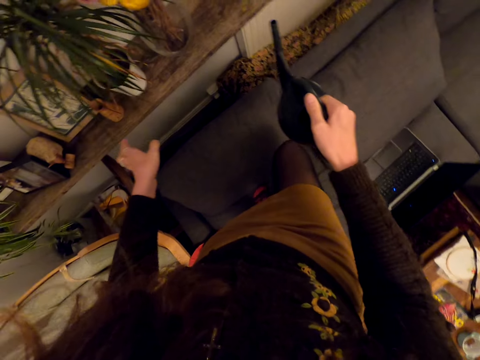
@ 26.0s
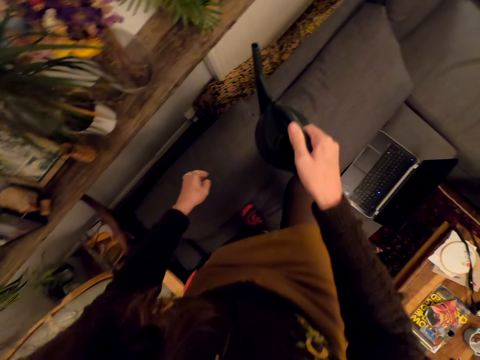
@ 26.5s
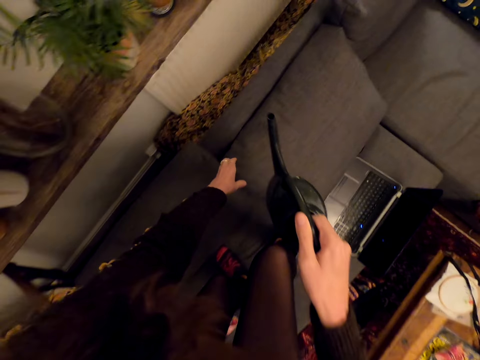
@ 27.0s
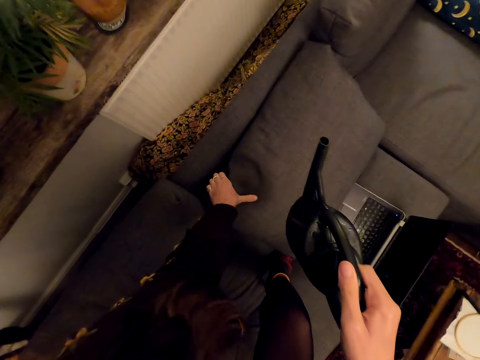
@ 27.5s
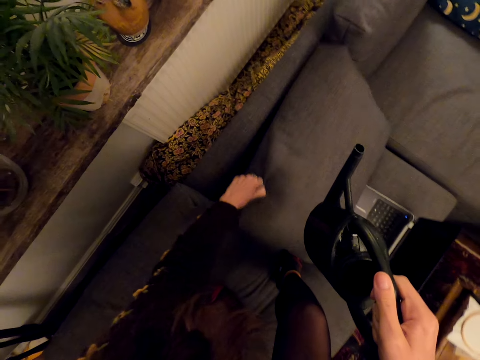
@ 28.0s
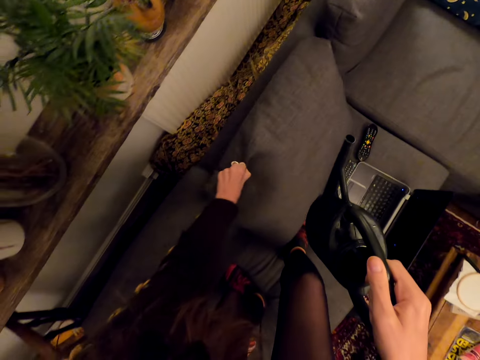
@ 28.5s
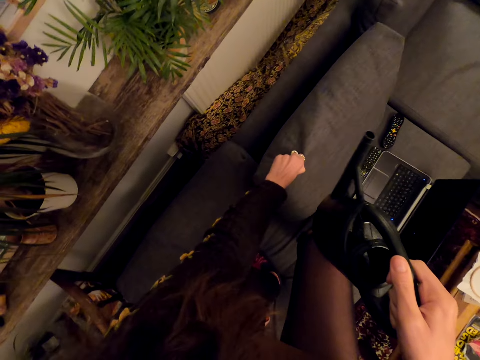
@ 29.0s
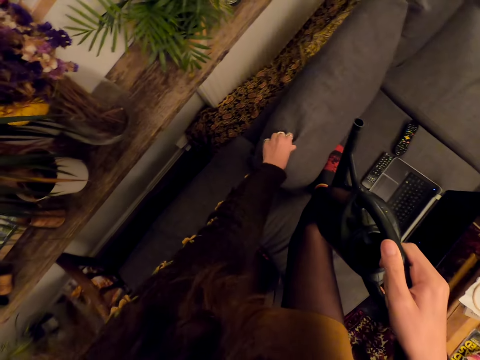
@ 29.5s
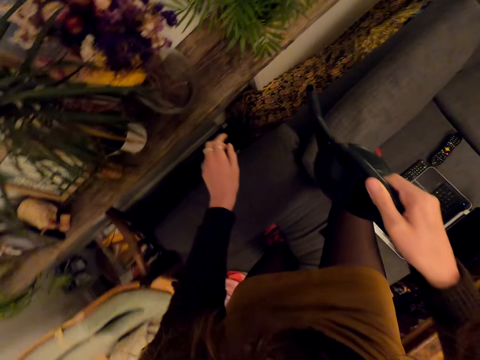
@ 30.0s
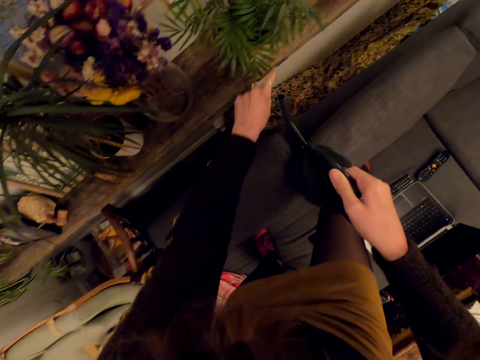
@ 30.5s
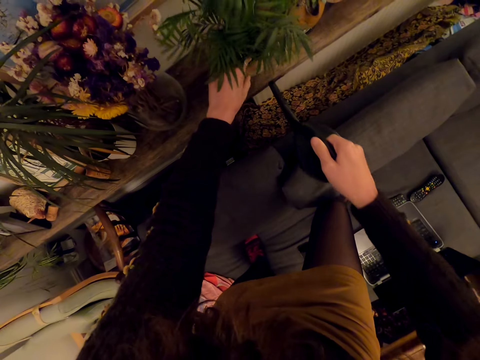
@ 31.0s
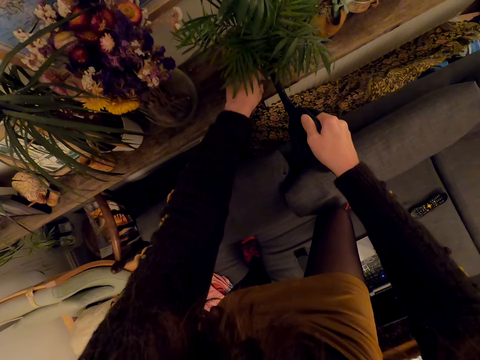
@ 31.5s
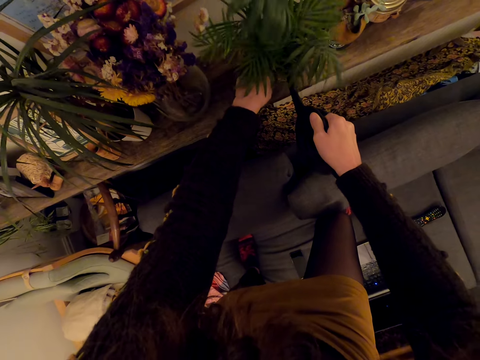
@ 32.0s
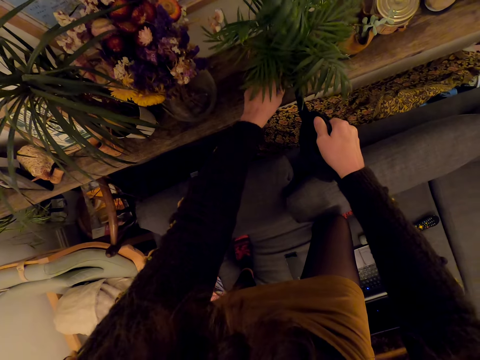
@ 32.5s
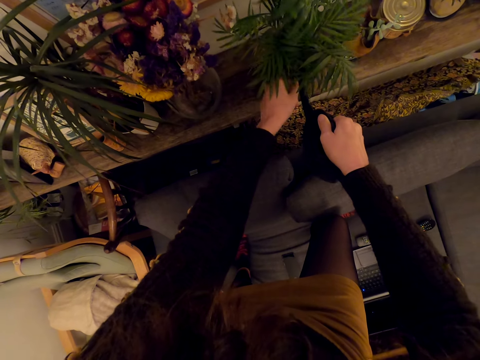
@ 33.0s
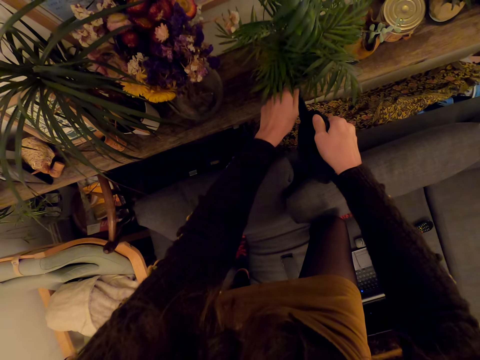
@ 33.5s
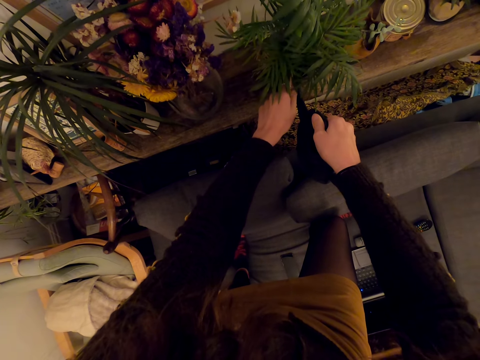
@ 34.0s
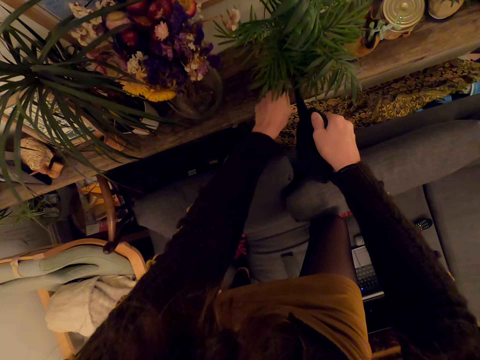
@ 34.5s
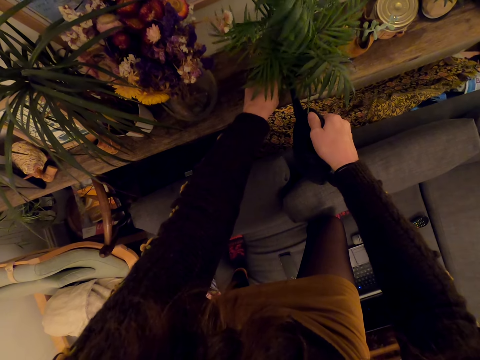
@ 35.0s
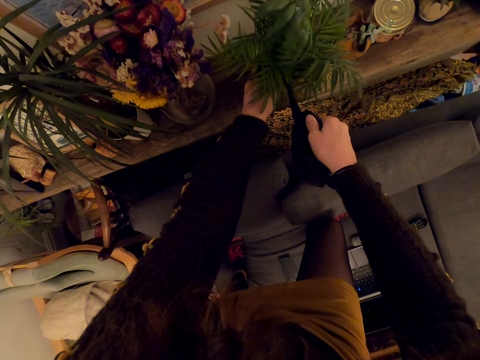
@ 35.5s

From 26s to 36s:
The camera wearer puts the cushion well on the couch. They pour water on another plant.

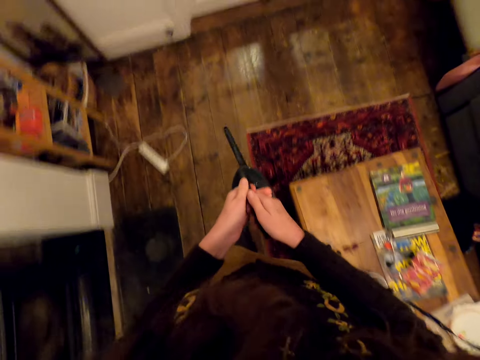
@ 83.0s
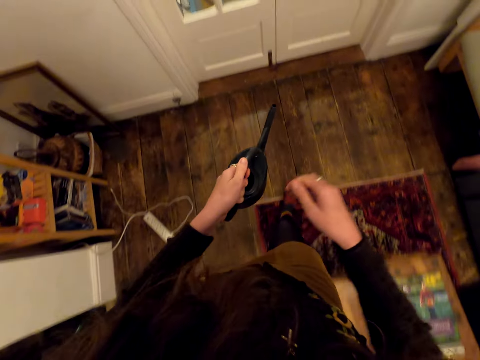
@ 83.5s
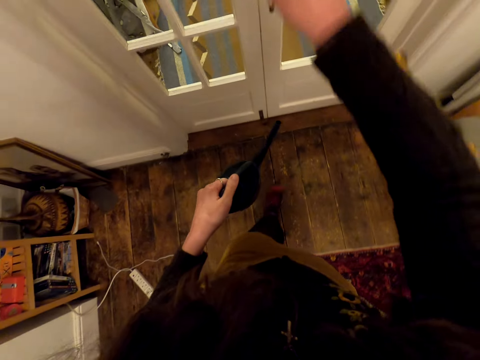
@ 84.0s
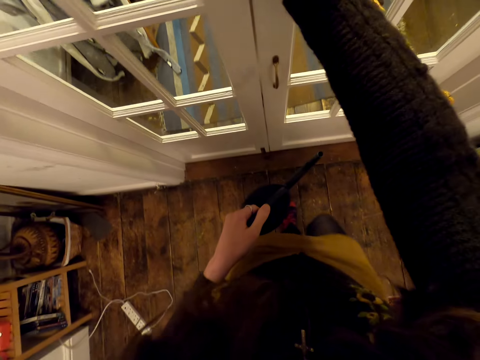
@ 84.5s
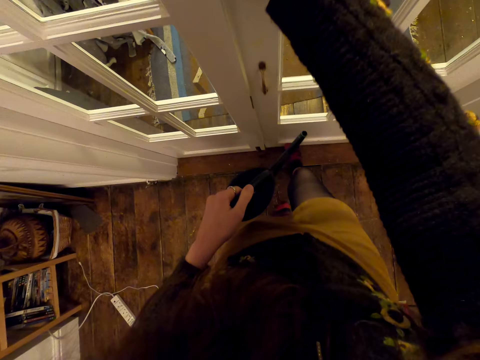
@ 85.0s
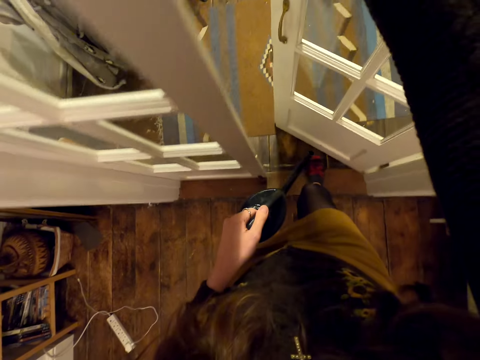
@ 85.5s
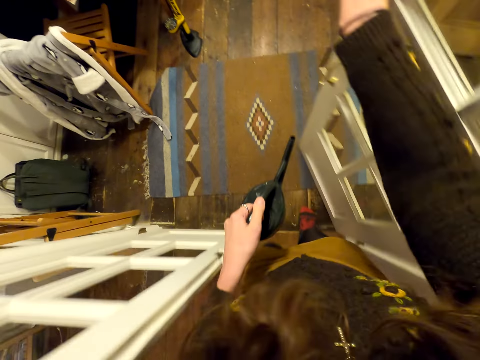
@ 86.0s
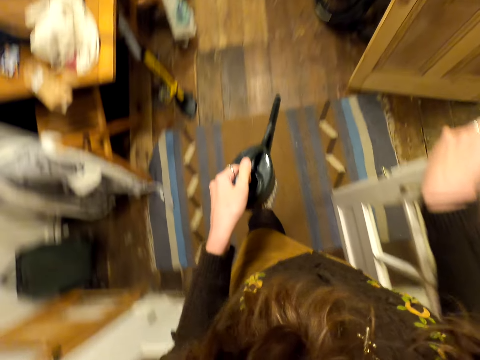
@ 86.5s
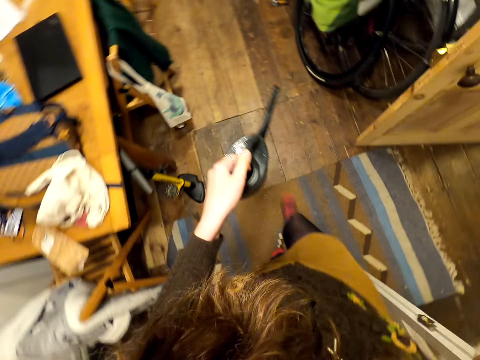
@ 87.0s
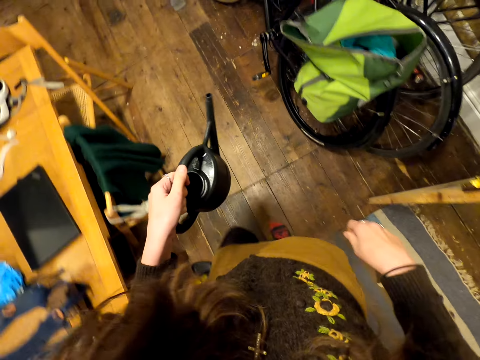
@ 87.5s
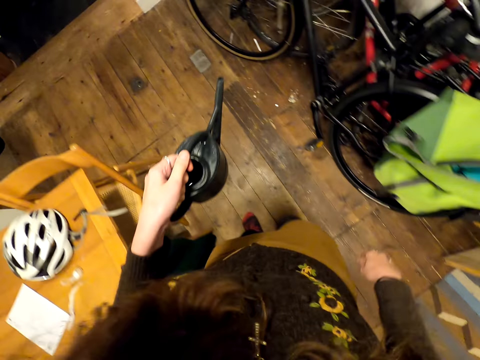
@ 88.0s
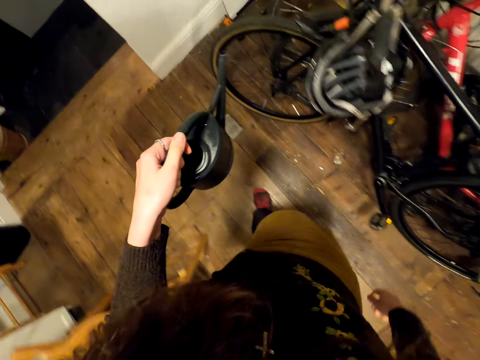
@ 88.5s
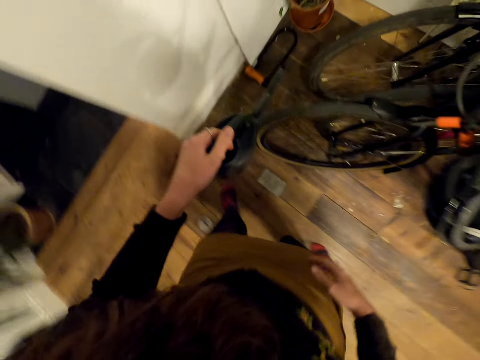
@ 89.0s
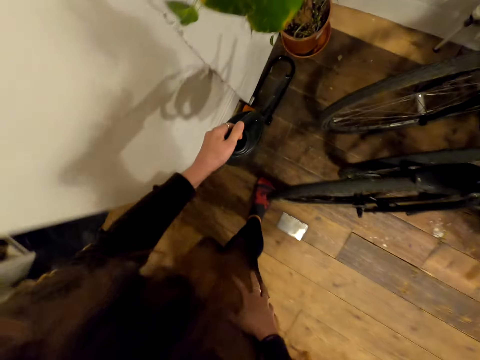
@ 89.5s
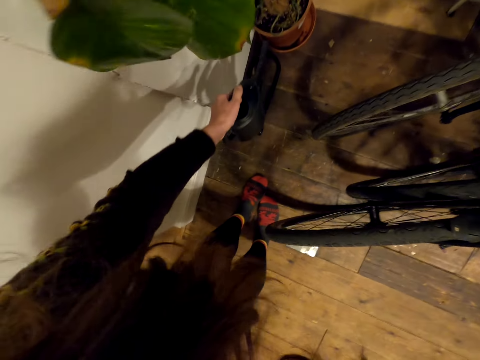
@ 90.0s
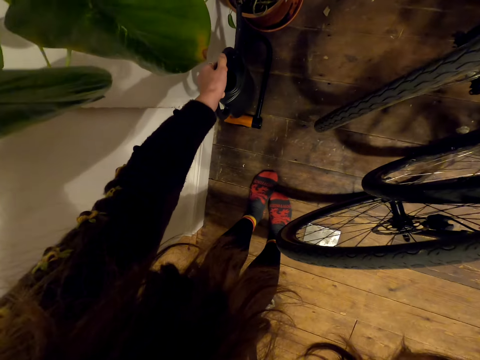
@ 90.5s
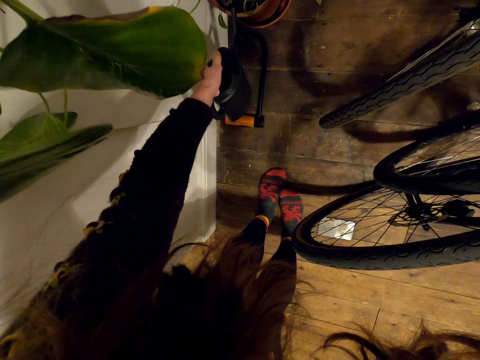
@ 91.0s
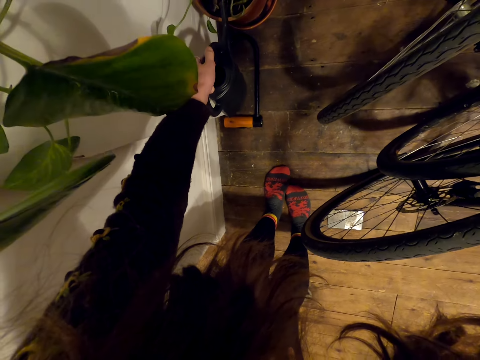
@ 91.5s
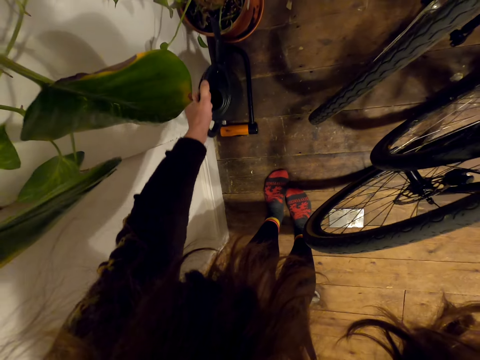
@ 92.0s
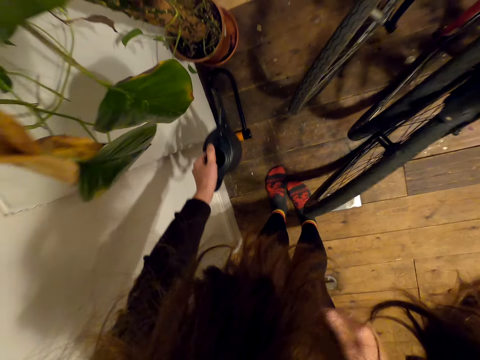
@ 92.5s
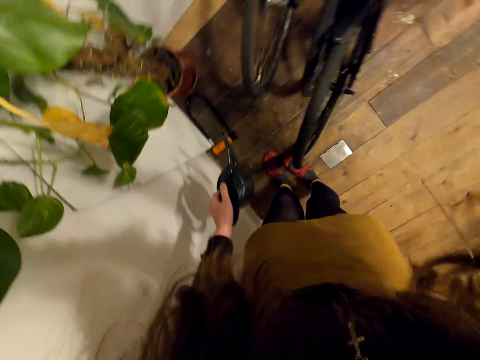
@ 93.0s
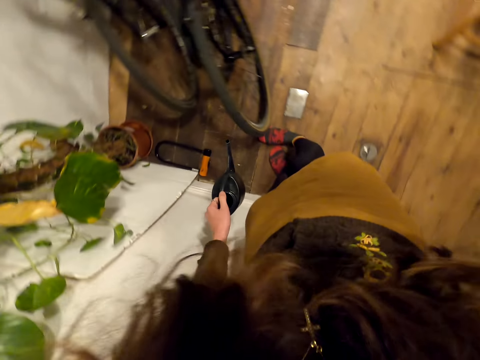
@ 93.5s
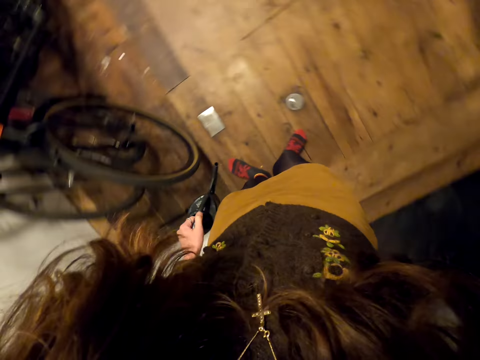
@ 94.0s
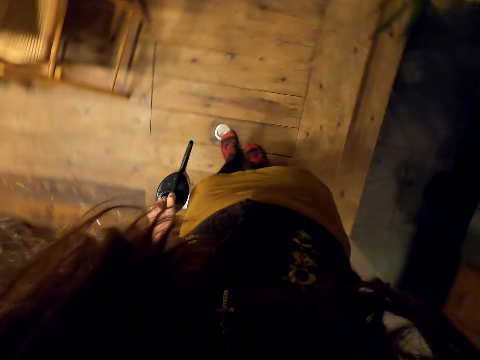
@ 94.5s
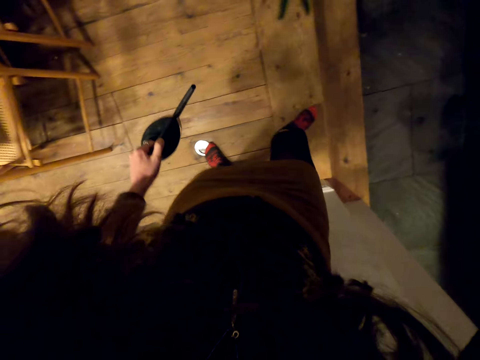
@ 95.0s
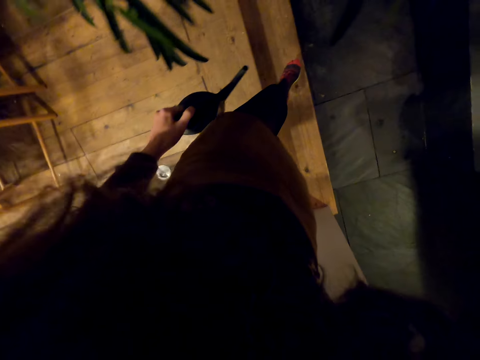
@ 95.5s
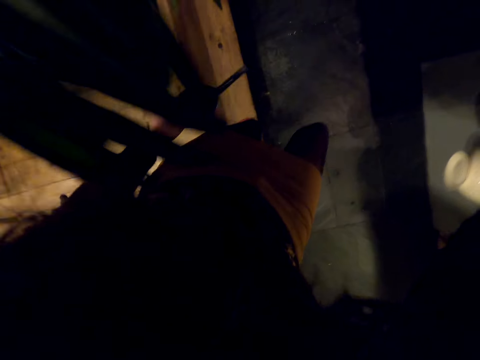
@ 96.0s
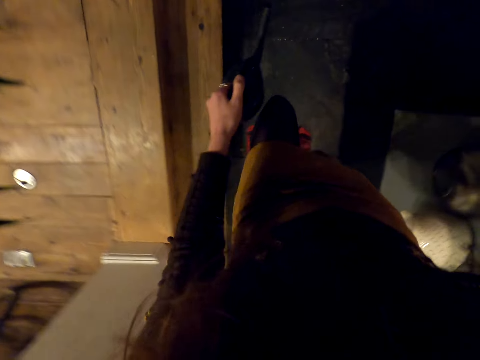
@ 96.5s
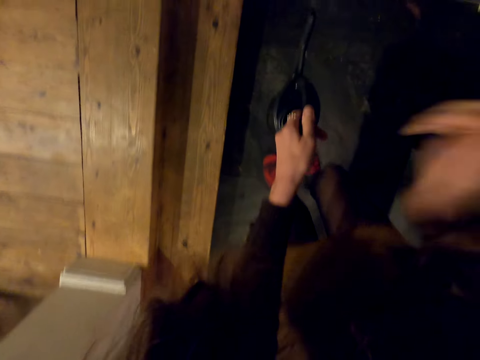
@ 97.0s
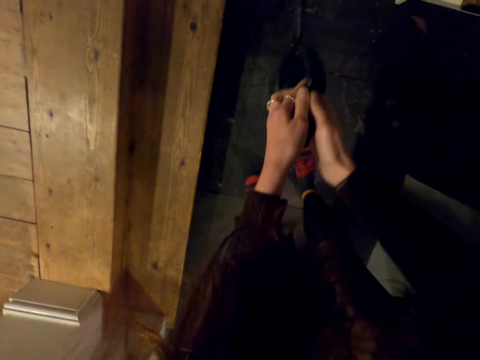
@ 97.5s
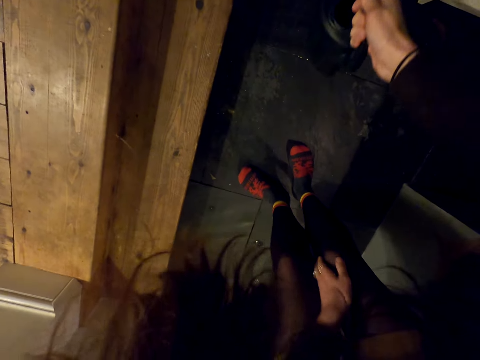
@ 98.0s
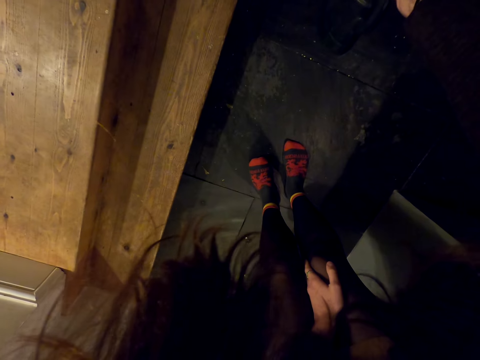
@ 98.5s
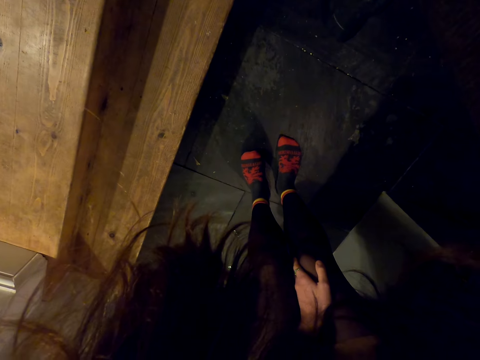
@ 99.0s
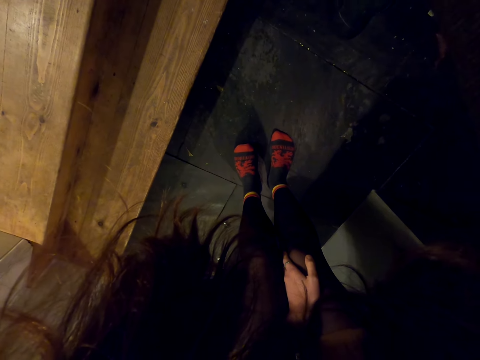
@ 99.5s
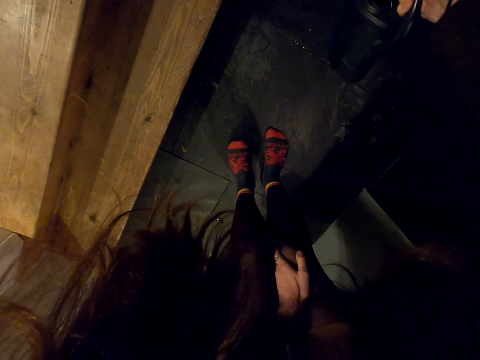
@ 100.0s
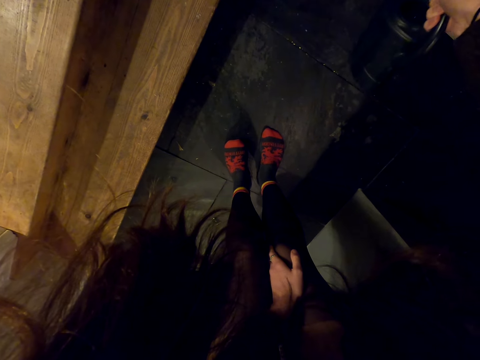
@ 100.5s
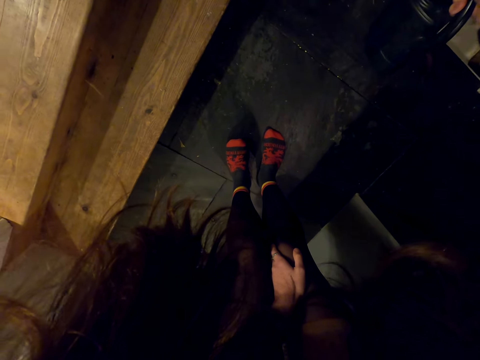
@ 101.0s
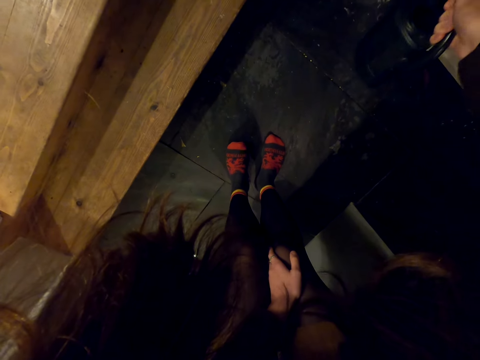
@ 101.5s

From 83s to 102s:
The camera wearer opens the door. They enter another room. They pour water on another plant. They do so again.
